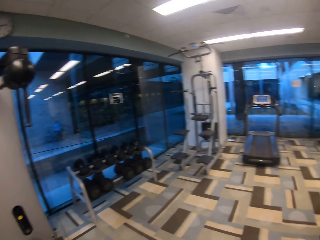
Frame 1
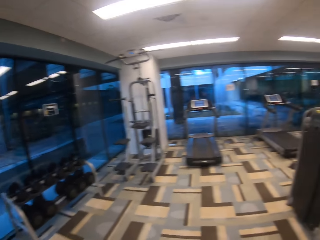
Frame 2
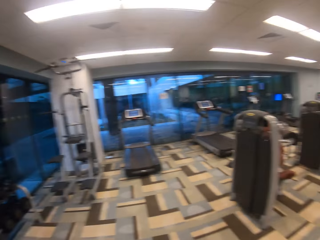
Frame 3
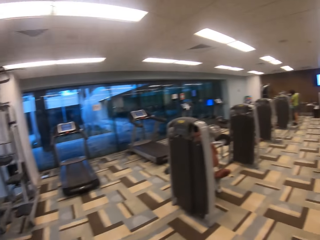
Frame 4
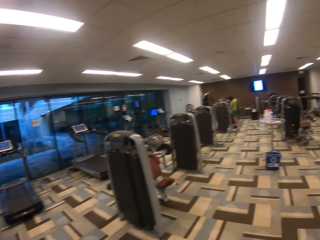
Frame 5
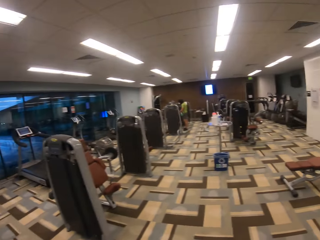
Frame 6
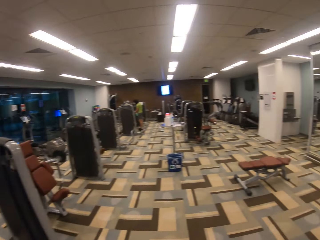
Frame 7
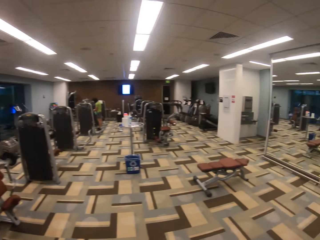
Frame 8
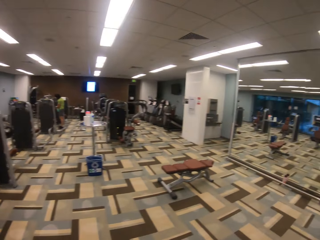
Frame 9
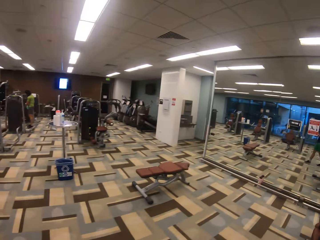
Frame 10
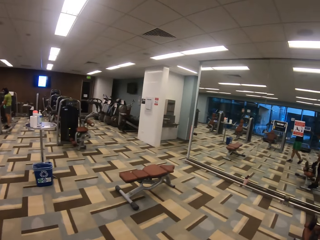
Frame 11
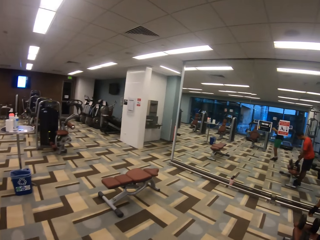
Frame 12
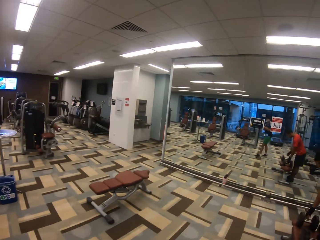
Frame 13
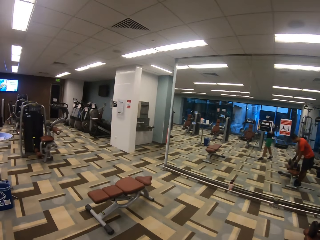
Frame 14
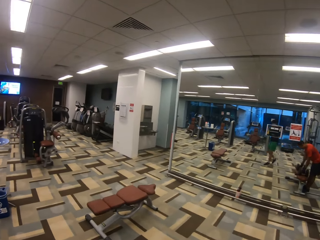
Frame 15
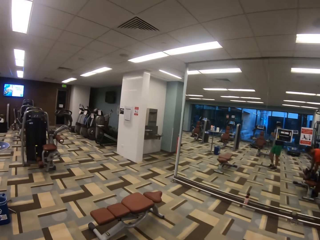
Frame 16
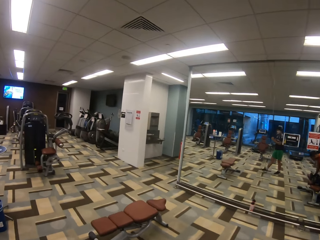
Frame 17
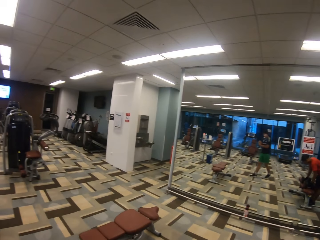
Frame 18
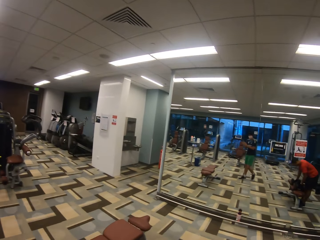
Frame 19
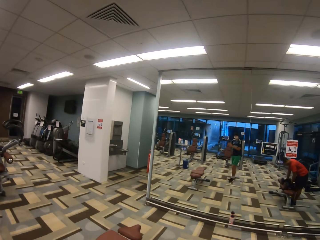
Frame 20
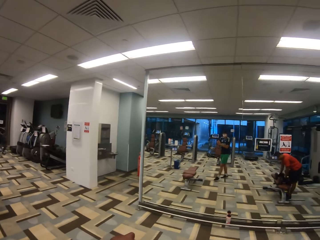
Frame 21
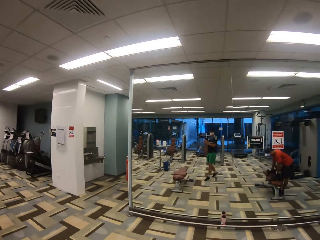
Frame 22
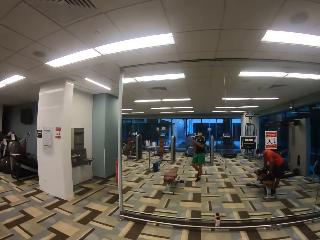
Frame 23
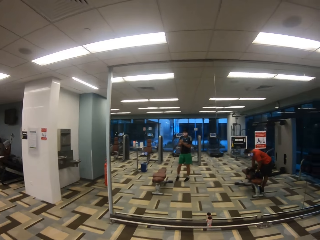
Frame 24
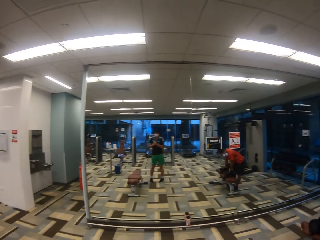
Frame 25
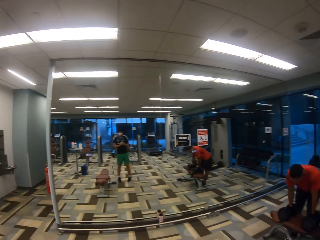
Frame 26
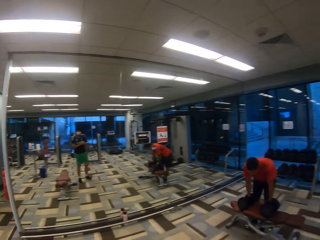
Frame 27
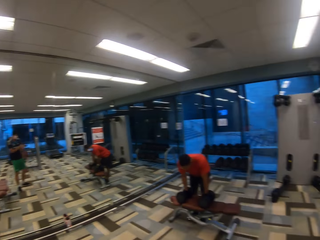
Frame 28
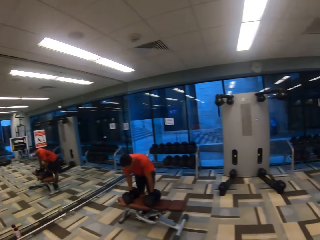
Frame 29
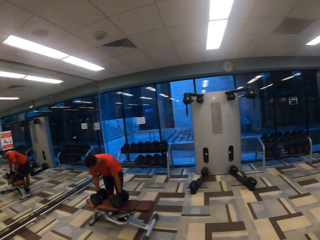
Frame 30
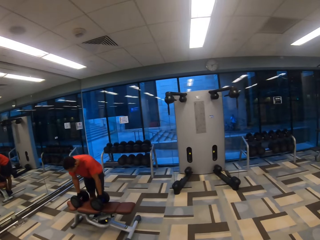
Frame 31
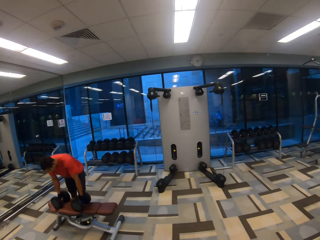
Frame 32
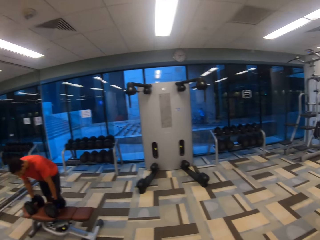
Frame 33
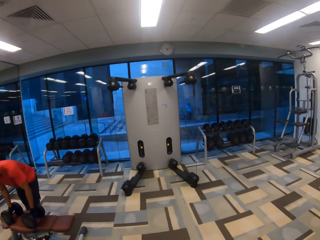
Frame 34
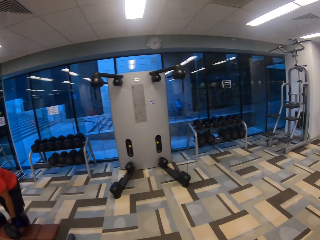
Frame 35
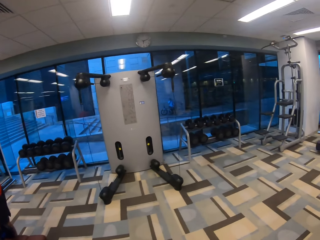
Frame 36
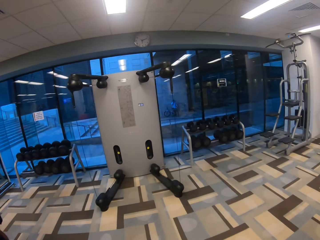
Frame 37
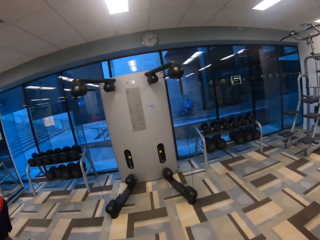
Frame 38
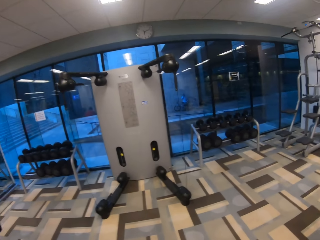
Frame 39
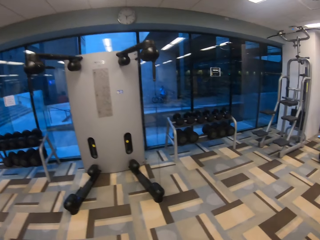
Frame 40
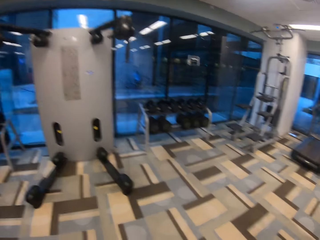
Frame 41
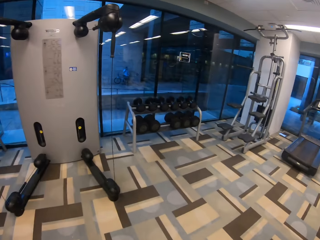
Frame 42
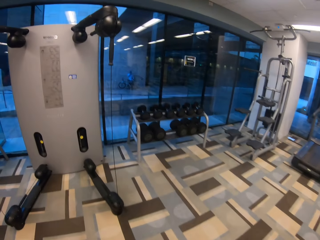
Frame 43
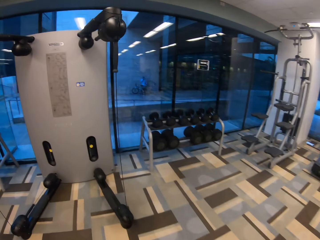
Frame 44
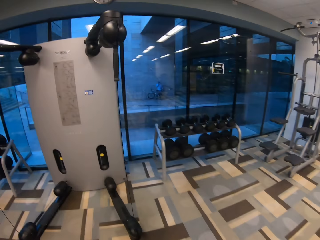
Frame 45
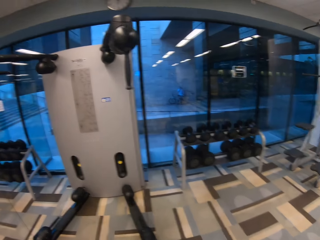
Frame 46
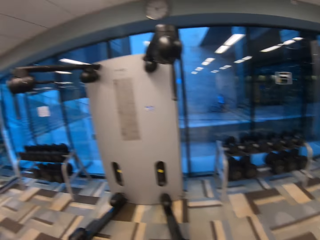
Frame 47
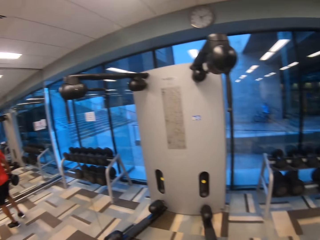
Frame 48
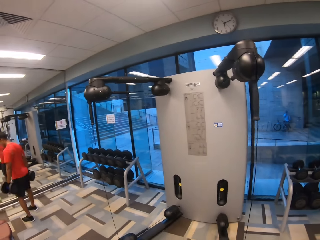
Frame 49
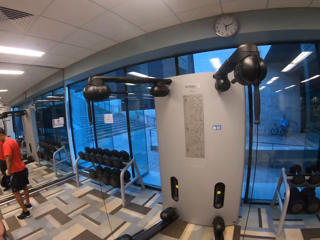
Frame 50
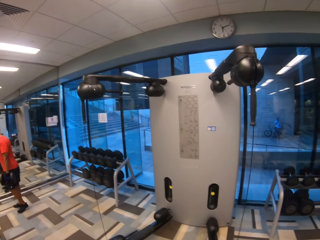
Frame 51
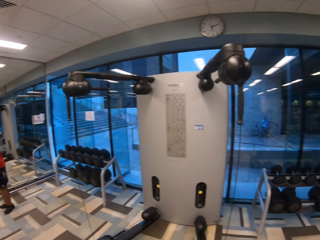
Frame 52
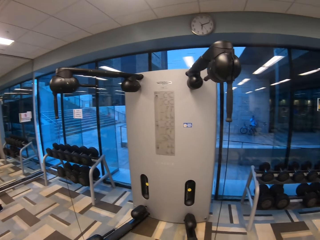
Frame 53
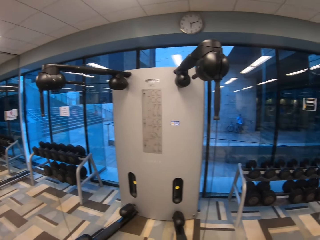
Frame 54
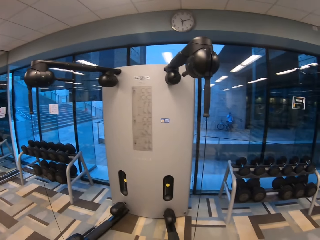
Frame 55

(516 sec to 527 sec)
The camera wearer turns around. They walk around. They turn to the side. They walk around.

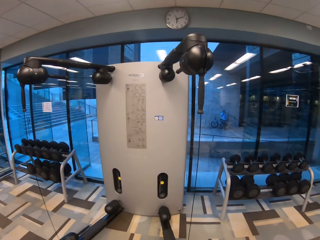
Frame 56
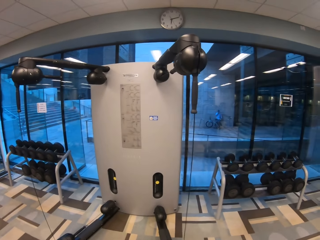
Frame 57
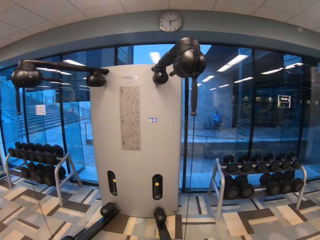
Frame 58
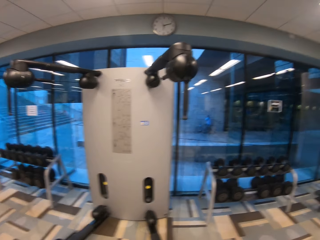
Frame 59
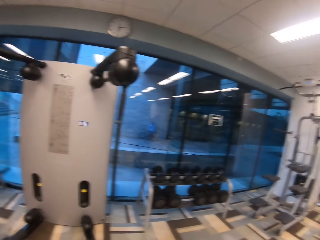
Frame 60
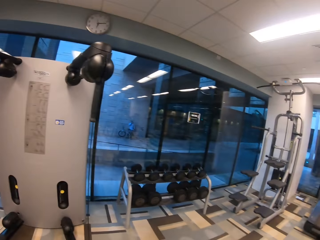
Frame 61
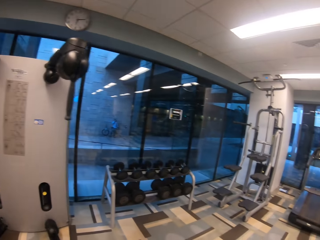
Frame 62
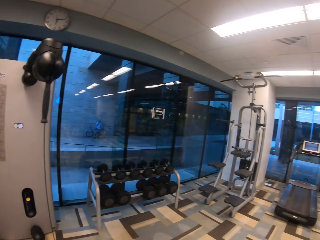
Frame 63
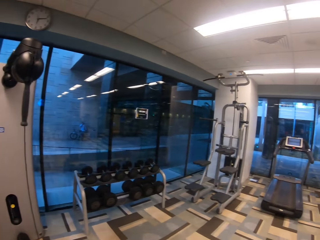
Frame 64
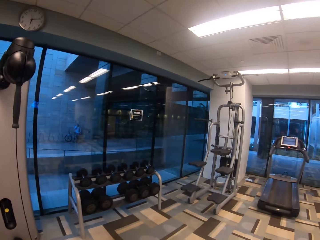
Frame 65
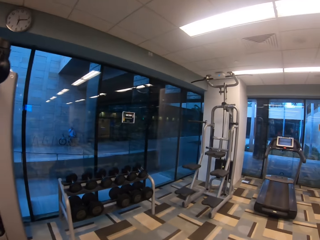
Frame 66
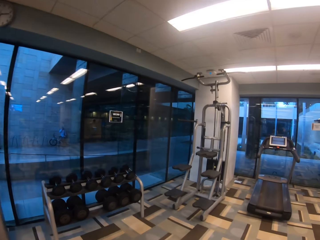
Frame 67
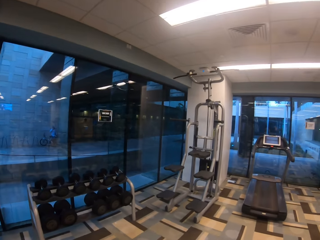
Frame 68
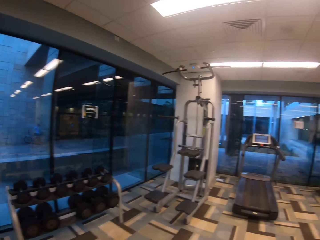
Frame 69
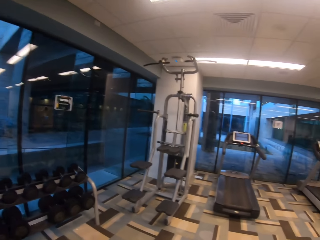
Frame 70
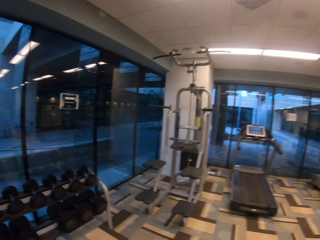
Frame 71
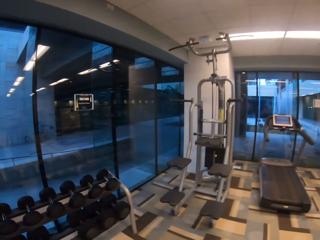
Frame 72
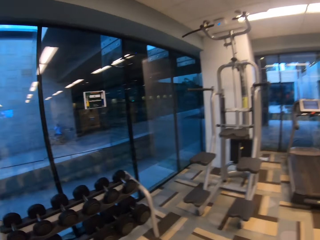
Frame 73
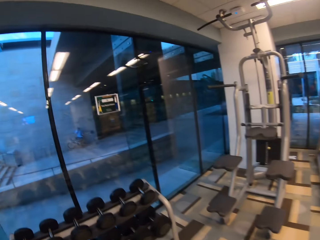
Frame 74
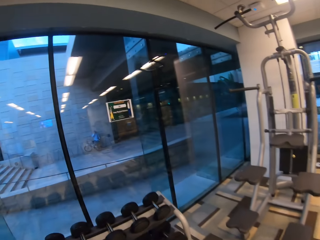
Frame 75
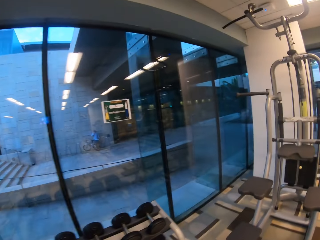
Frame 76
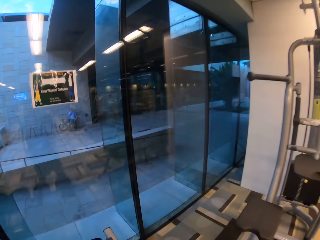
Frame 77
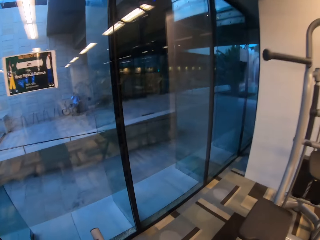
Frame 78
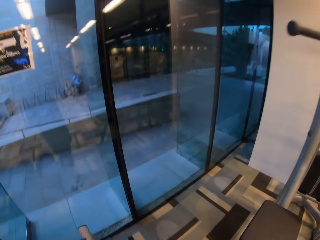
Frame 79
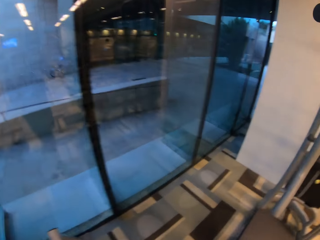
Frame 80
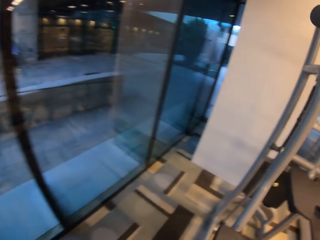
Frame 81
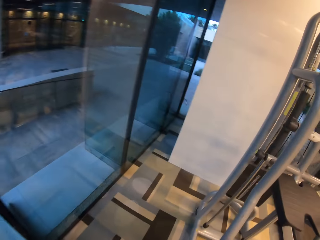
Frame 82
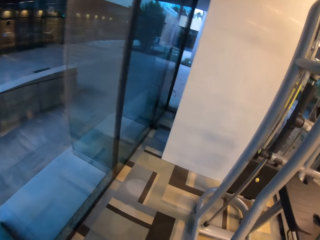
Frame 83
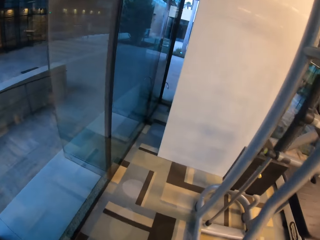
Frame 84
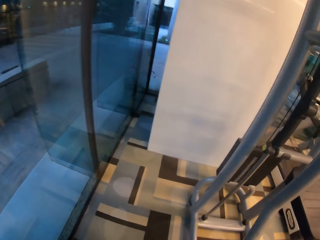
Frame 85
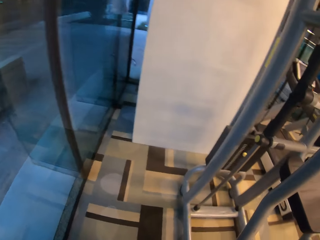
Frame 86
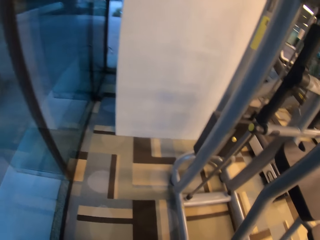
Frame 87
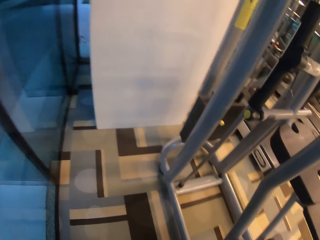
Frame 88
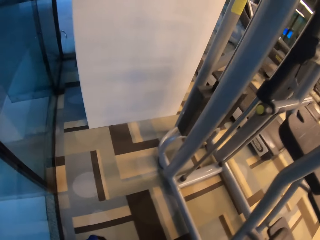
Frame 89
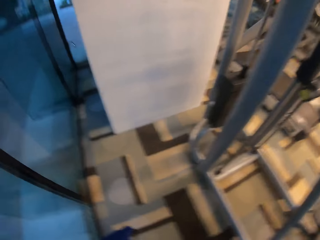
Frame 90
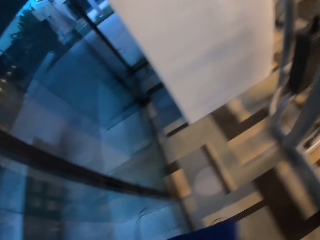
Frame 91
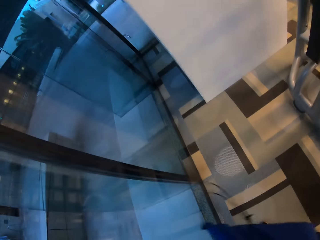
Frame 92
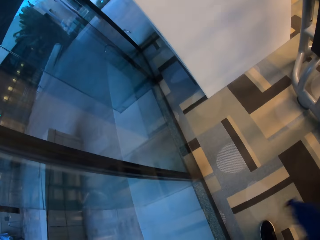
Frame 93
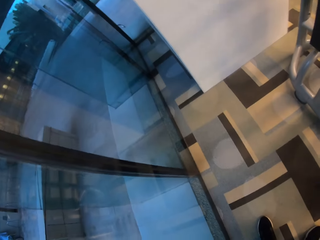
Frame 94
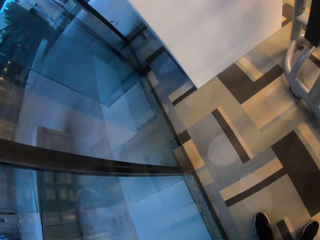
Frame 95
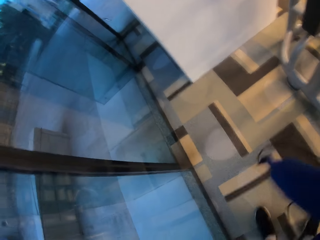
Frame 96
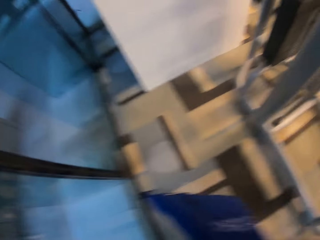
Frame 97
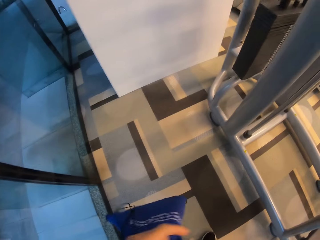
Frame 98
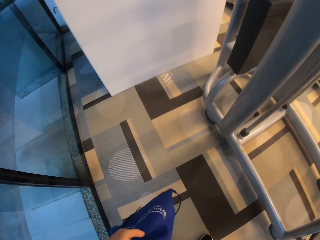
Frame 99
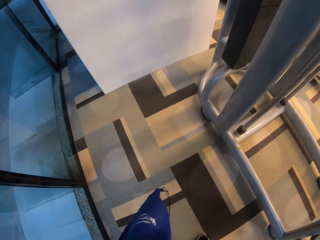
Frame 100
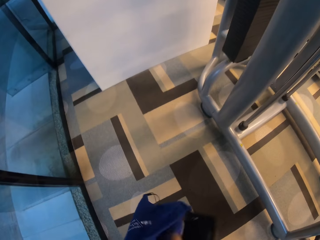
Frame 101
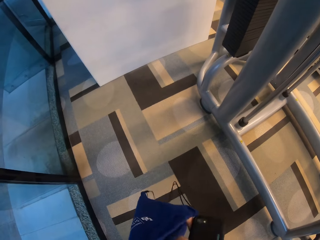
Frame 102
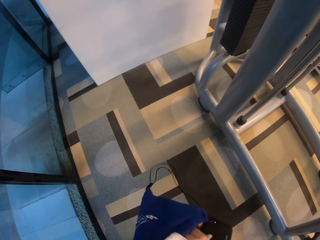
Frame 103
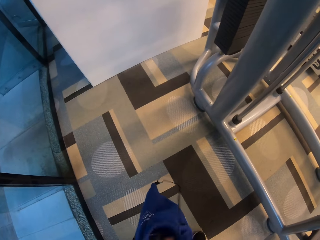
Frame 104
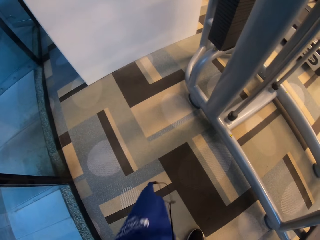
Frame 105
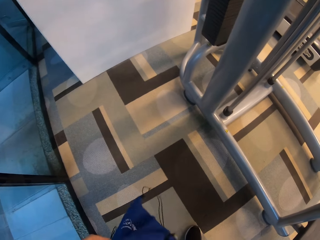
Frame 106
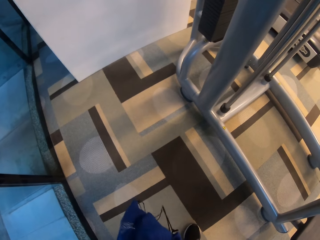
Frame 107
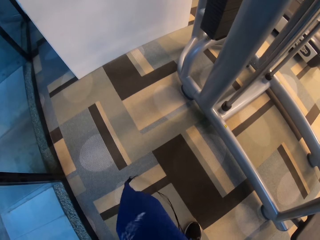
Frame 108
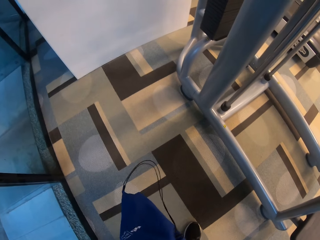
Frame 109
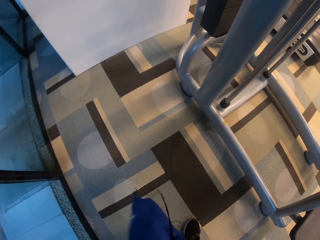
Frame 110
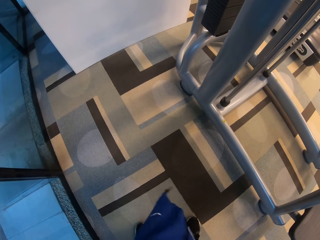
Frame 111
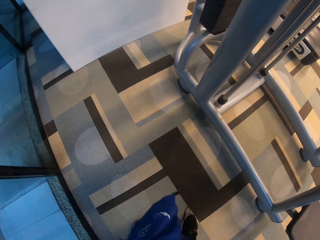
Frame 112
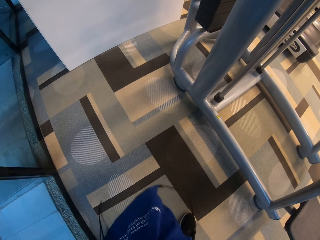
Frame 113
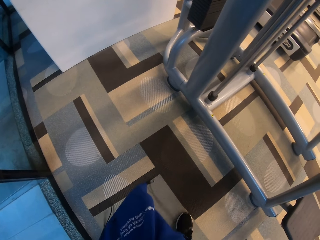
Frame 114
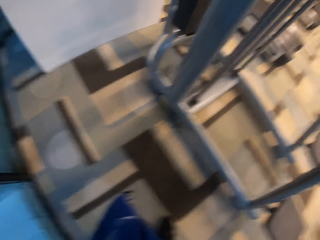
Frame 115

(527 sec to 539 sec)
The camera wearer turns to the side. He walks around. He turns around. He opens his knapsack with both hands. He holds the bag.
